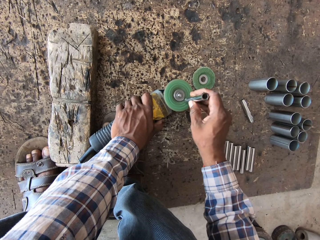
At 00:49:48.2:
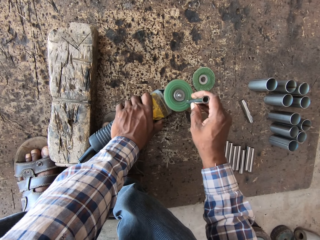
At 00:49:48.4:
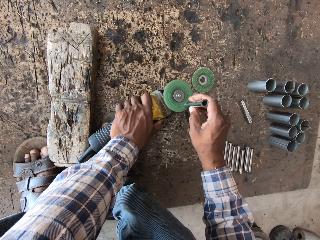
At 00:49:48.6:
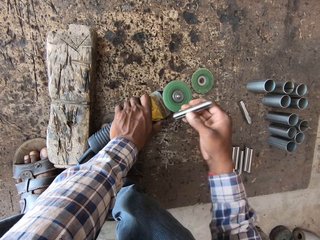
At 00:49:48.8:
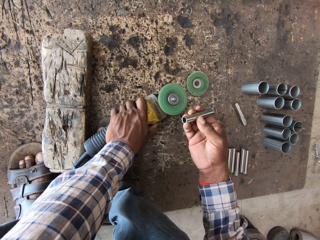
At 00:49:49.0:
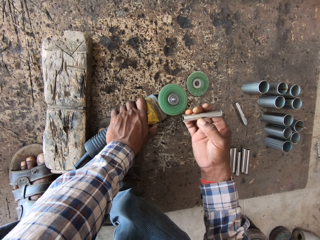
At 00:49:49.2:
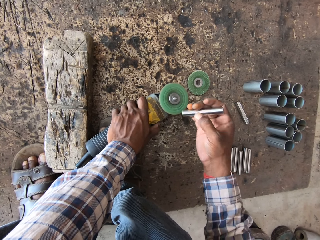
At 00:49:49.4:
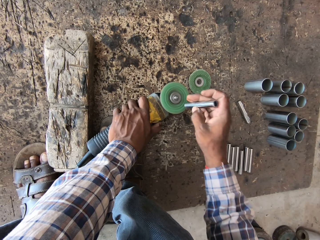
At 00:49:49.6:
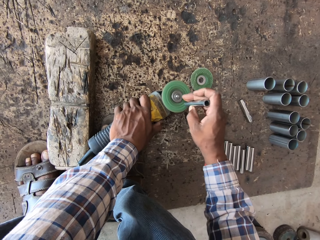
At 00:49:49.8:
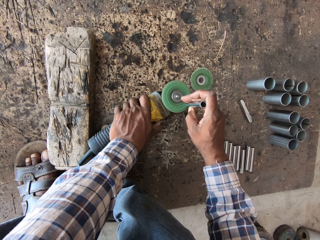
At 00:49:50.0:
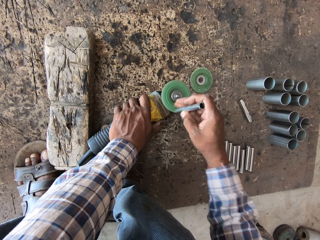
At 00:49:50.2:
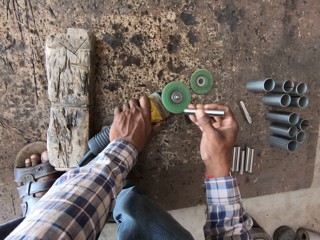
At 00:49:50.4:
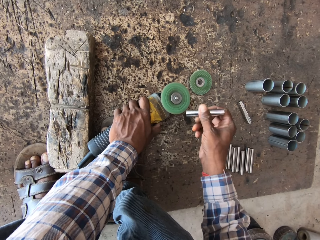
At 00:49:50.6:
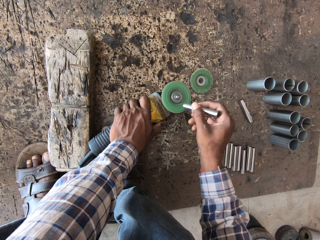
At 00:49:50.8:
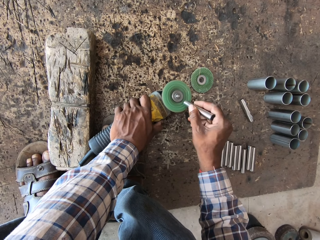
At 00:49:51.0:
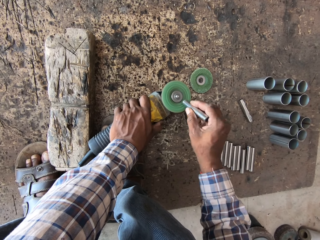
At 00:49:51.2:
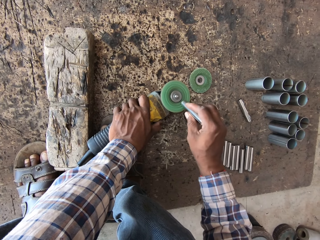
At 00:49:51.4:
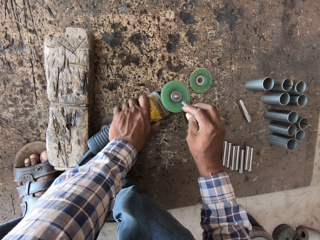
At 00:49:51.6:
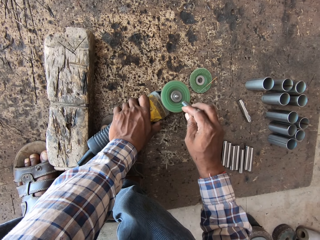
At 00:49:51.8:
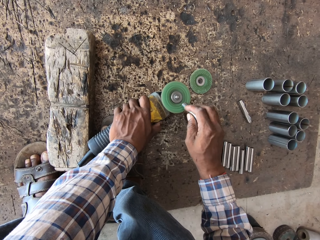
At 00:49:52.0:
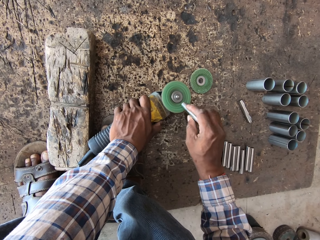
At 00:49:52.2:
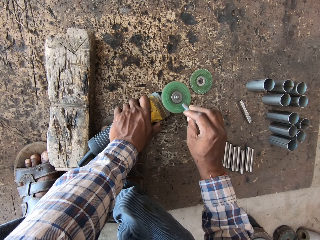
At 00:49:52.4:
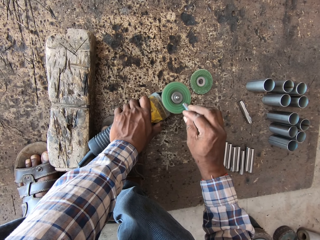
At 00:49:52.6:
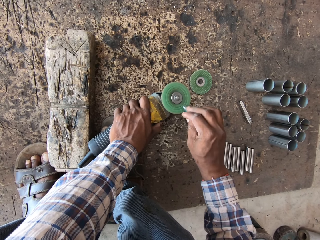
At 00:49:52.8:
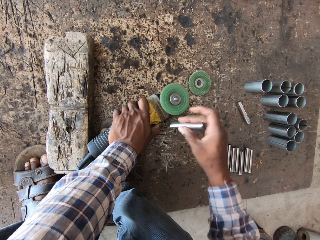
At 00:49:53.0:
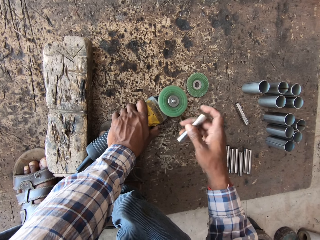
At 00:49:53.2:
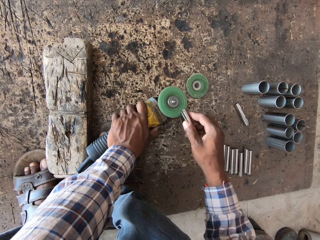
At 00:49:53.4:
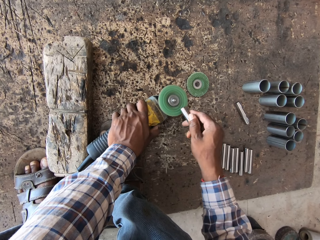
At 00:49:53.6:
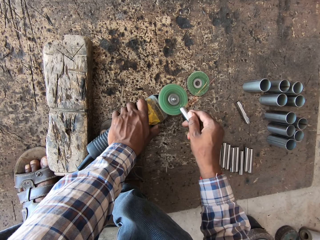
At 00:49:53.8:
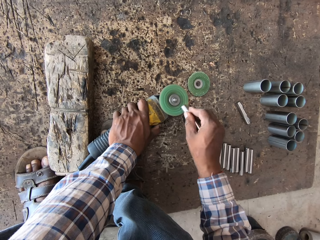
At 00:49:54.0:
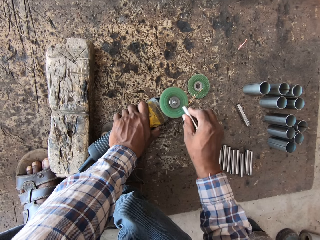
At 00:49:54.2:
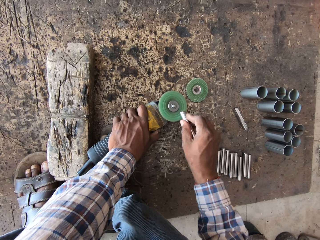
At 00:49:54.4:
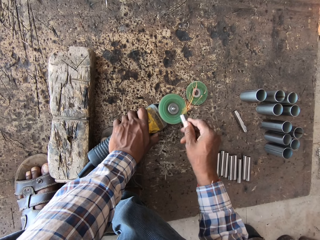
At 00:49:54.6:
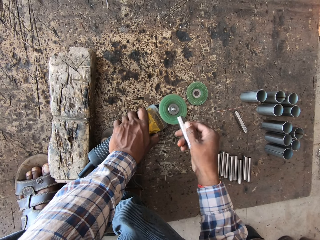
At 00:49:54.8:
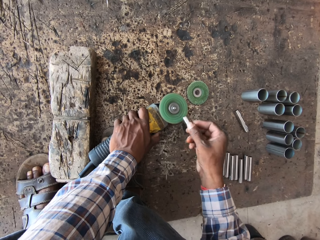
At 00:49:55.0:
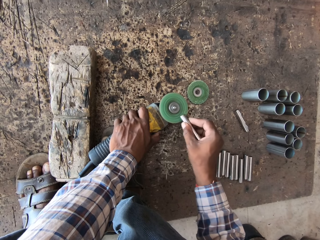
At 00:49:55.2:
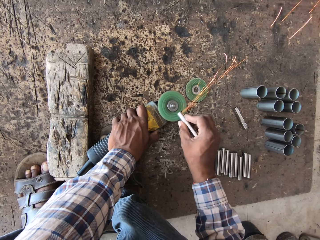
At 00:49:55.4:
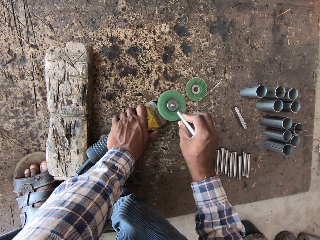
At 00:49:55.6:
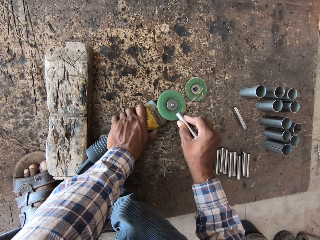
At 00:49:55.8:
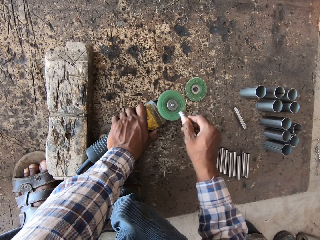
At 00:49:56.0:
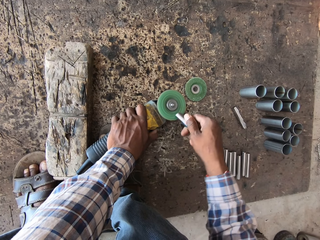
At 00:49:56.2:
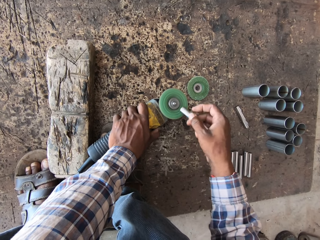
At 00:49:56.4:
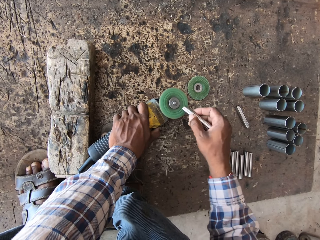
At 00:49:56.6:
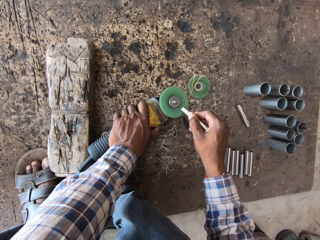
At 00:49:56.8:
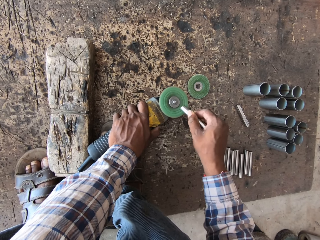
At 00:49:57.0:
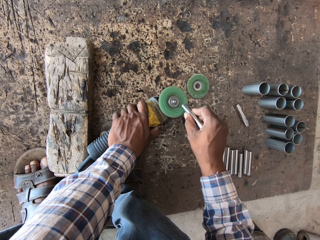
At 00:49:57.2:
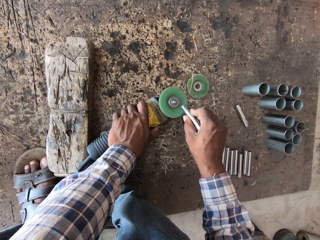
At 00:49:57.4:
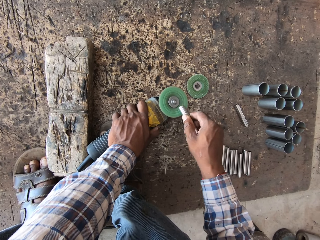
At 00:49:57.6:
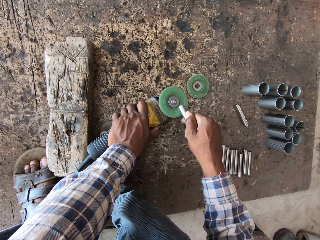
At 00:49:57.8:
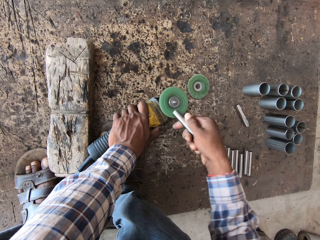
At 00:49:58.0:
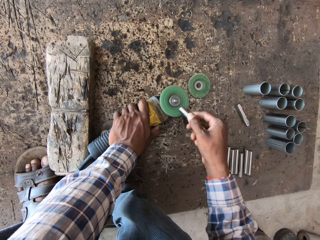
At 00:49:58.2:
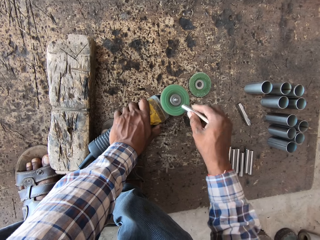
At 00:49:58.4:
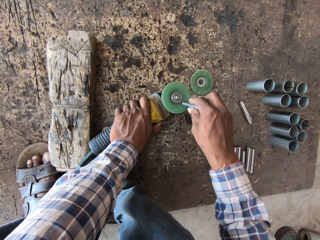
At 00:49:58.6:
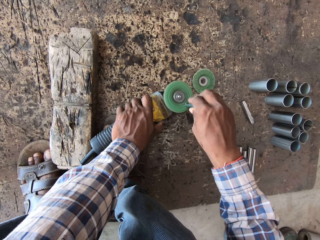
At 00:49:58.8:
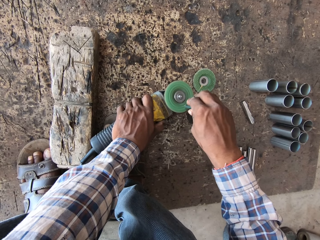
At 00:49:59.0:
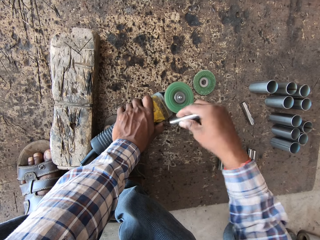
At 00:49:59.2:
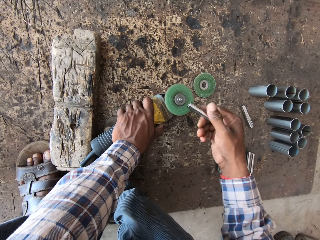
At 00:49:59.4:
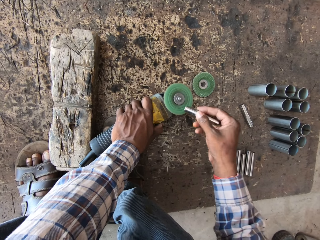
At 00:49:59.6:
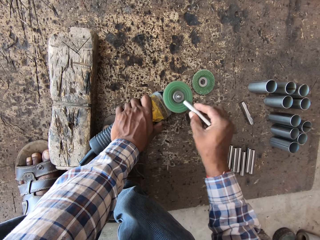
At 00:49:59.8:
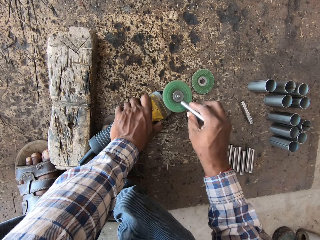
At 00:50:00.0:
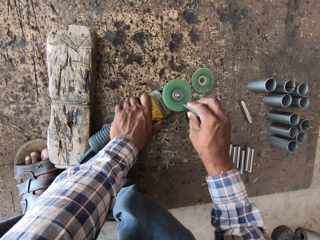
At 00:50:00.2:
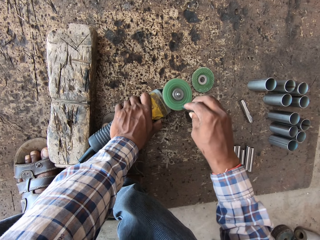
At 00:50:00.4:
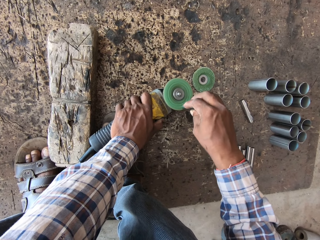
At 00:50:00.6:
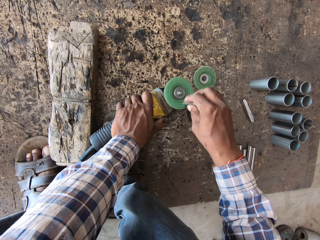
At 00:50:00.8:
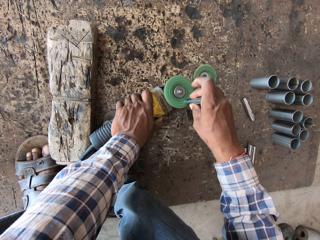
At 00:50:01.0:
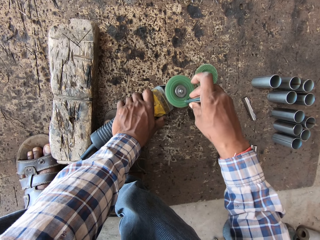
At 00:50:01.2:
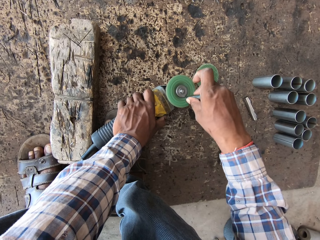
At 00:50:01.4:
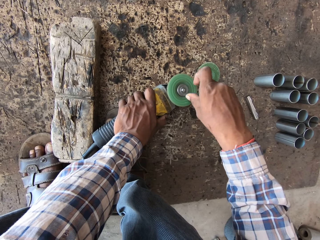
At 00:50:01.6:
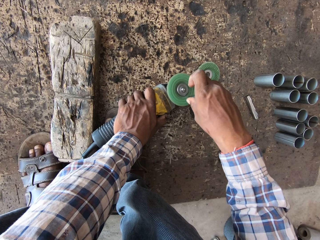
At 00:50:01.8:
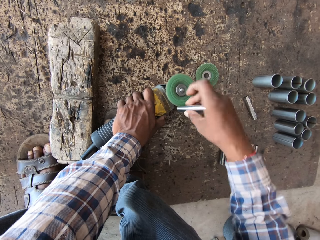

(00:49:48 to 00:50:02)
The camera wearer files a piece of metal using a grinder repeatedly.

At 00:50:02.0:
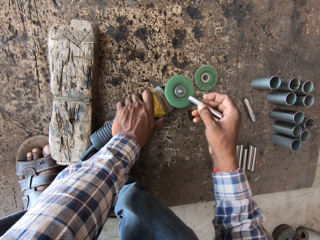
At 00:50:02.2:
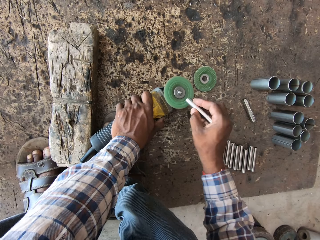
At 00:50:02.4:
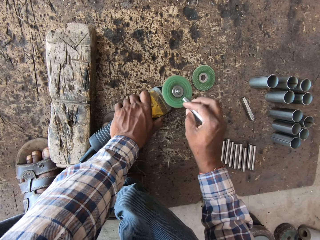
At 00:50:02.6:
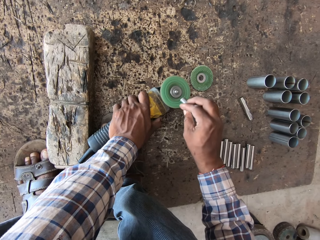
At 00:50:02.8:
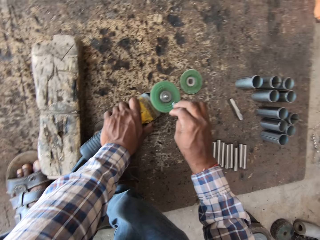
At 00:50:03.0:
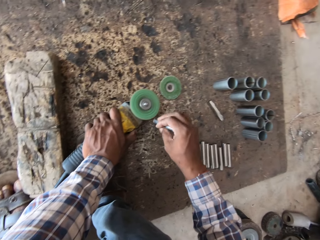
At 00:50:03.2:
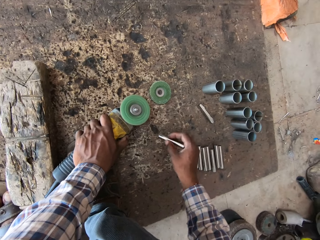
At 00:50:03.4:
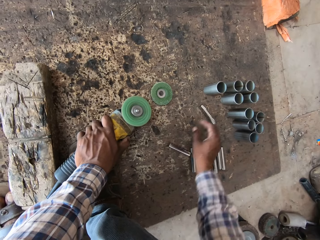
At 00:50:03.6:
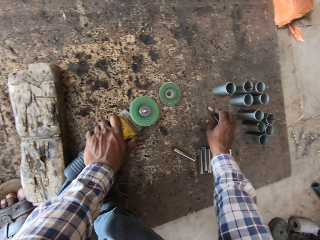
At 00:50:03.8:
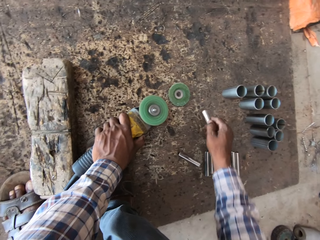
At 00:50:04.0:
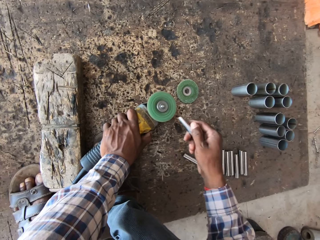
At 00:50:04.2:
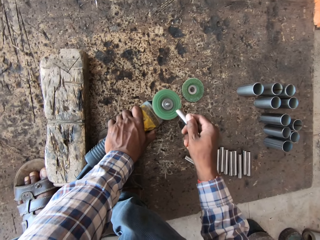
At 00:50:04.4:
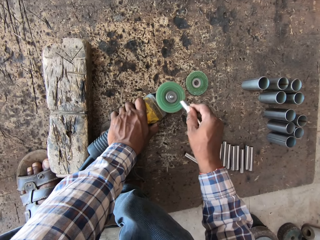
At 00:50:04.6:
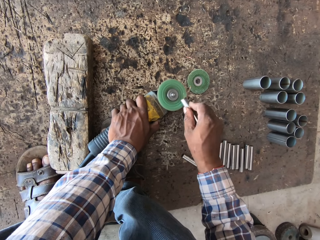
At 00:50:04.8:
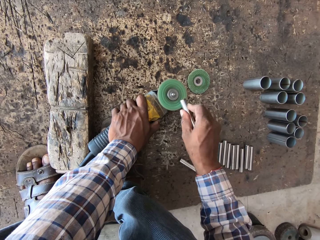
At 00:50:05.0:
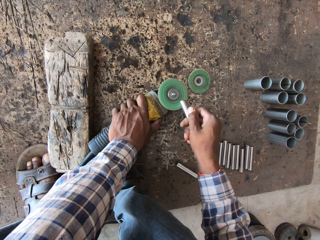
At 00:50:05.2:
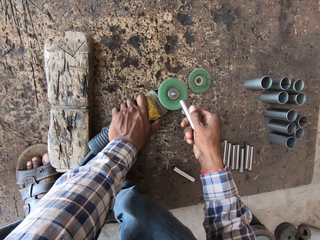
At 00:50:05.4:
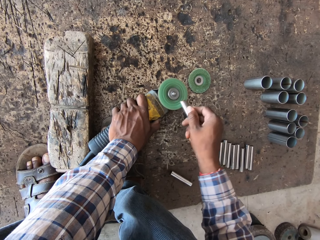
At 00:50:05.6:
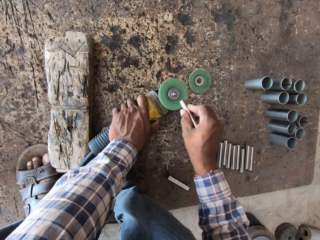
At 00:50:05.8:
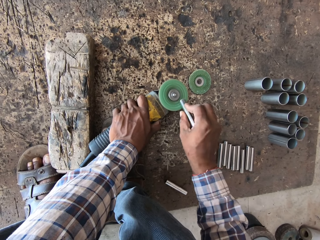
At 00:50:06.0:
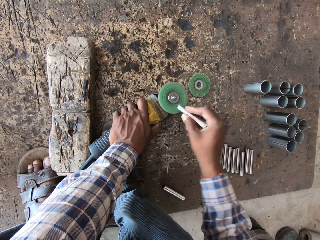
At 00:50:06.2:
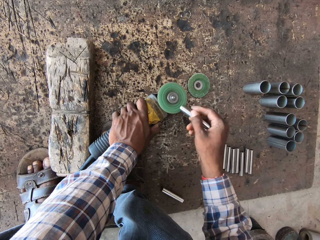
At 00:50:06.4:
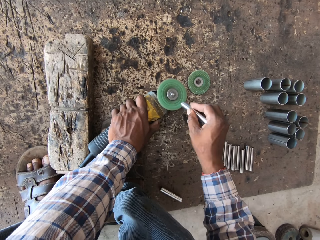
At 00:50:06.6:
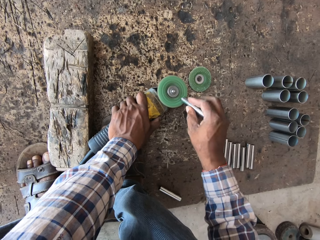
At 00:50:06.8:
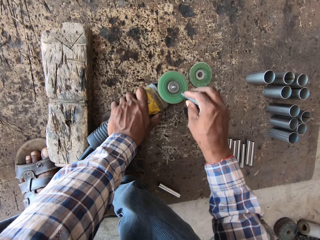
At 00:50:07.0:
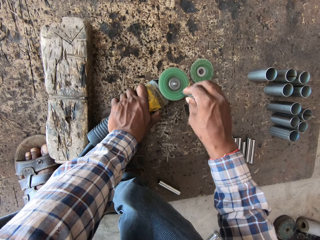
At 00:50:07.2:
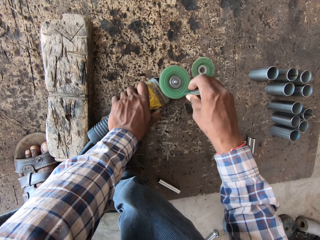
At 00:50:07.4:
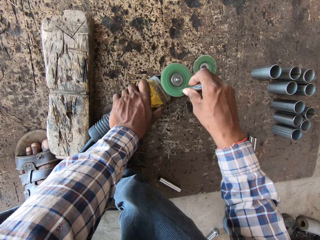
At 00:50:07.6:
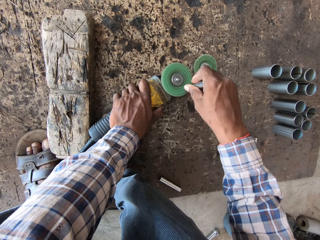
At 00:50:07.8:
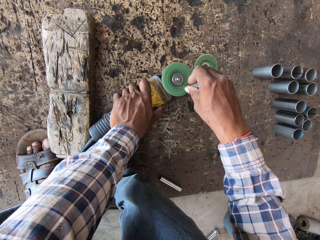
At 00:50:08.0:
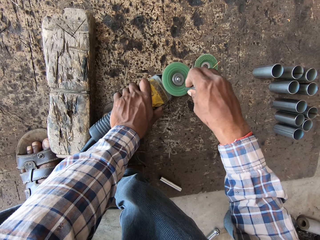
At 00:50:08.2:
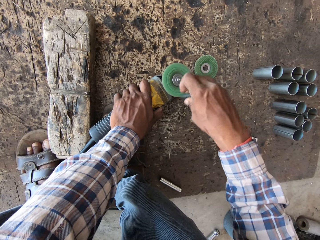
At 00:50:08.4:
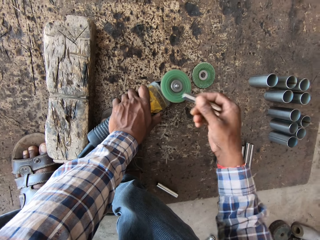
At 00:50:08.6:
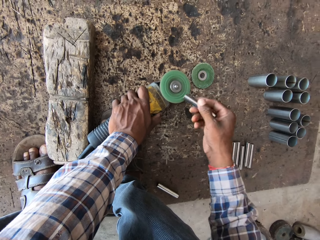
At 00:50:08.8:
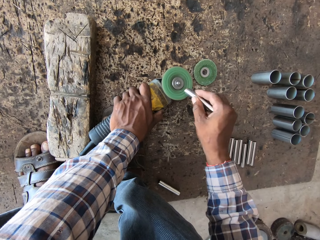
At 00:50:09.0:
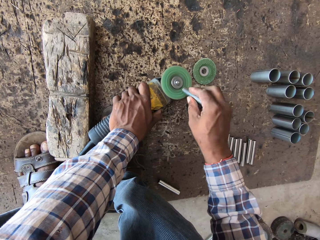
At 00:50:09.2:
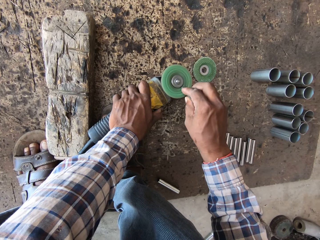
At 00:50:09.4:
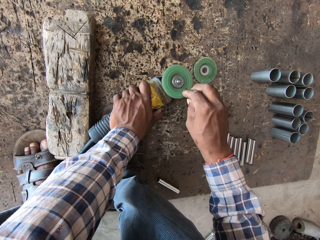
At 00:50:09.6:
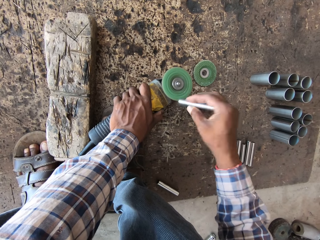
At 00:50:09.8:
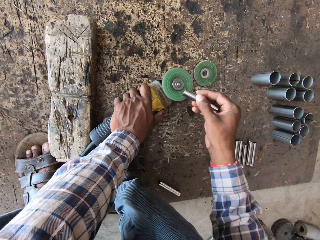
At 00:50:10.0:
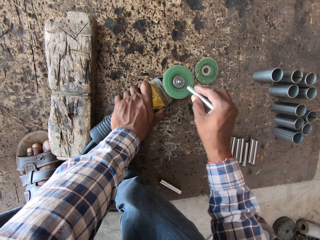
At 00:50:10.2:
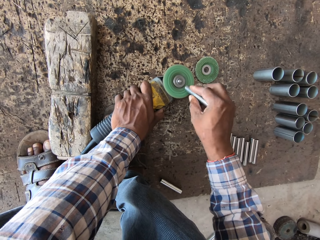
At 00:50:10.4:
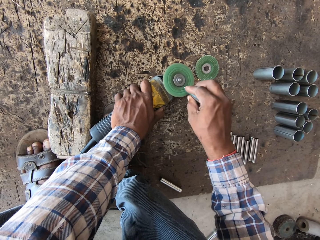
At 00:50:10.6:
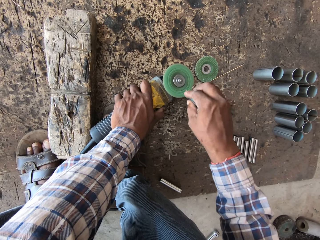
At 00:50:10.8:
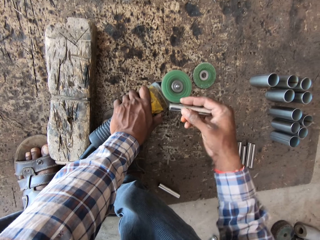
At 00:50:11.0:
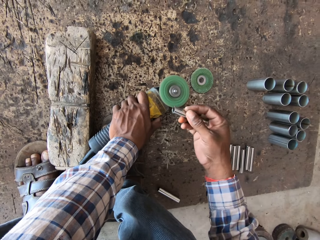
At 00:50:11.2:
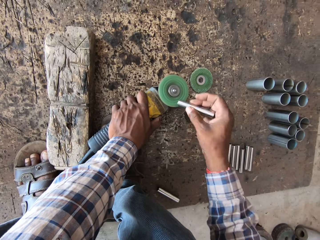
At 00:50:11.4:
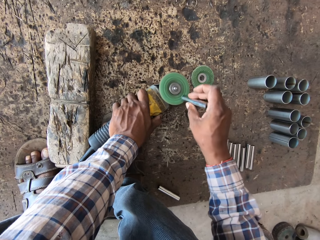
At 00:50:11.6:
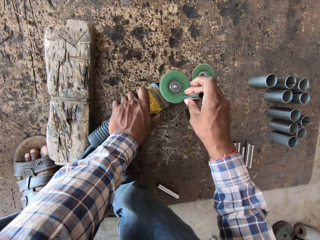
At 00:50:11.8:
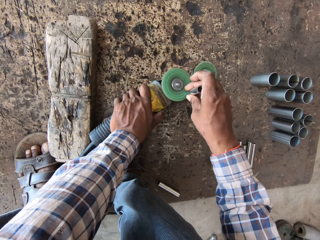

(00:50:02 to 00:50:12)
The camera wearer drops the metal rod in his right hand on the floor. He picks up a metal rod from the floor with his right hand. He smoothens the metal rod in his right hand with the metal sander or grinder in his left hand. He files a piece of metal using the grinder repeatedly.
